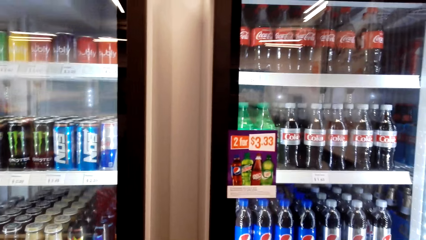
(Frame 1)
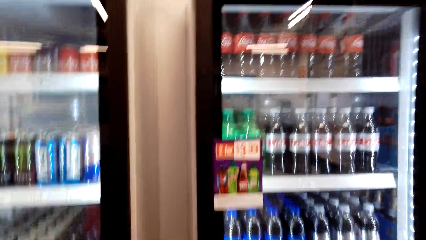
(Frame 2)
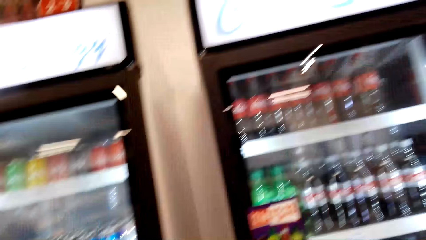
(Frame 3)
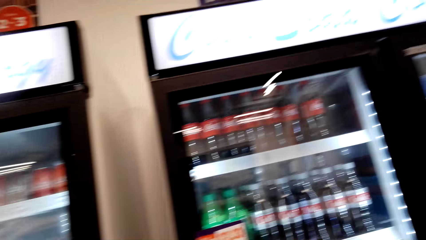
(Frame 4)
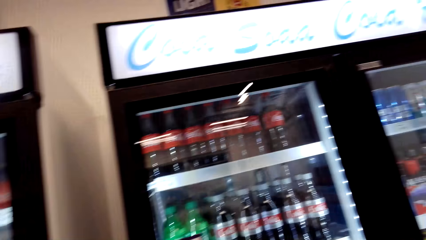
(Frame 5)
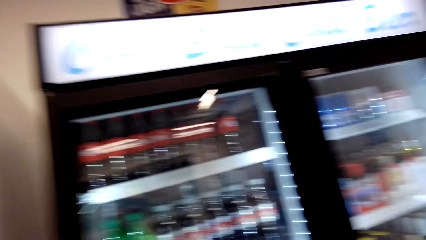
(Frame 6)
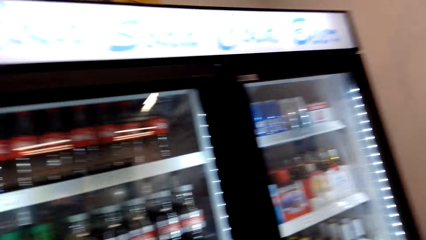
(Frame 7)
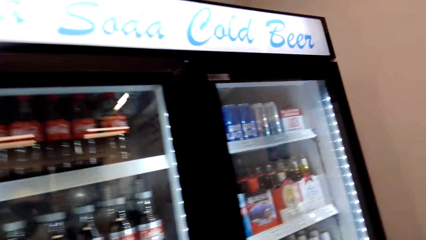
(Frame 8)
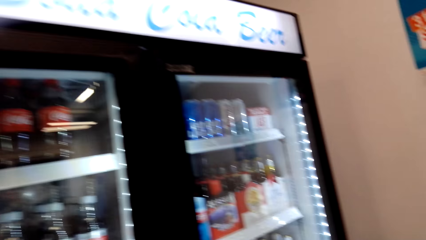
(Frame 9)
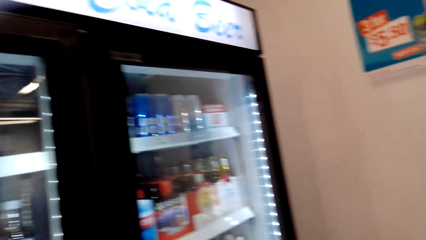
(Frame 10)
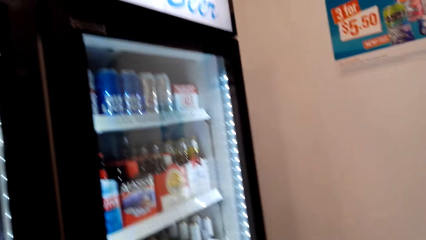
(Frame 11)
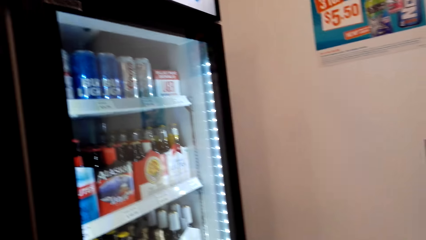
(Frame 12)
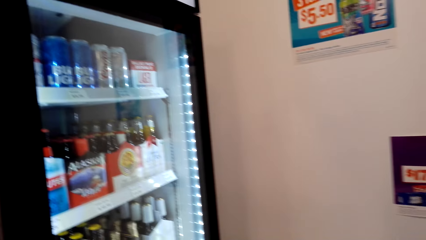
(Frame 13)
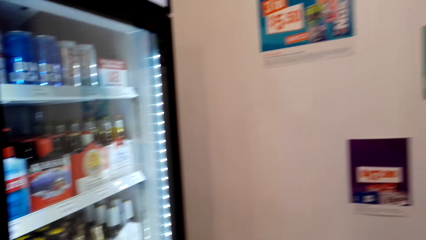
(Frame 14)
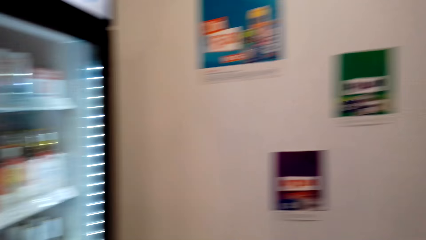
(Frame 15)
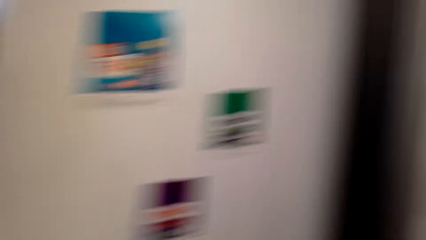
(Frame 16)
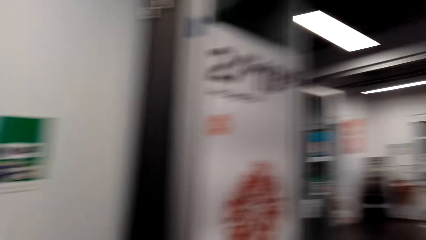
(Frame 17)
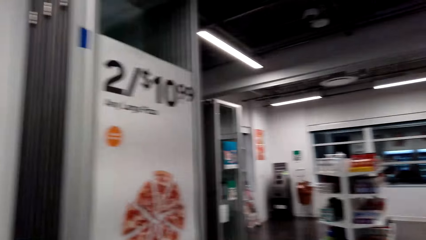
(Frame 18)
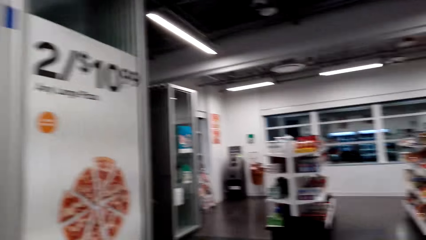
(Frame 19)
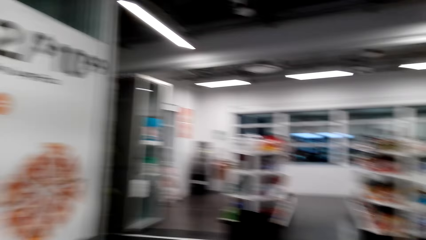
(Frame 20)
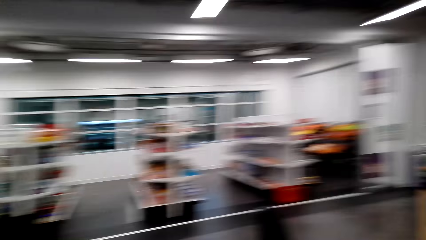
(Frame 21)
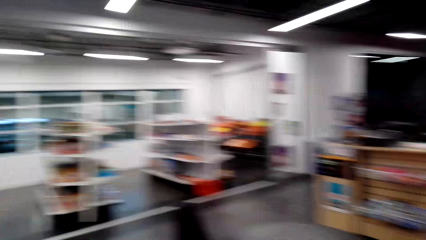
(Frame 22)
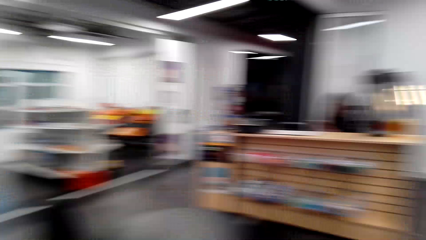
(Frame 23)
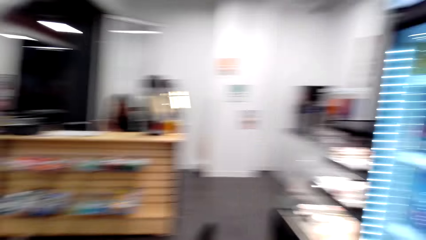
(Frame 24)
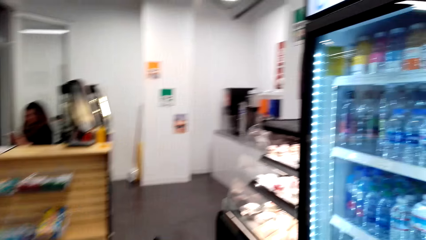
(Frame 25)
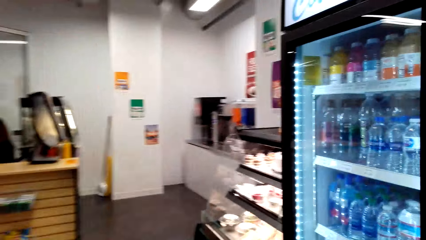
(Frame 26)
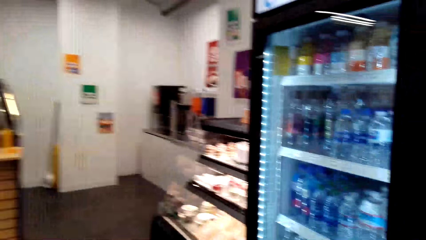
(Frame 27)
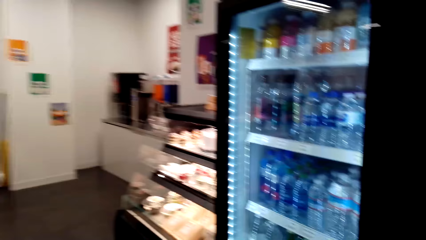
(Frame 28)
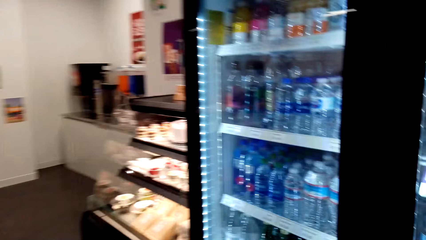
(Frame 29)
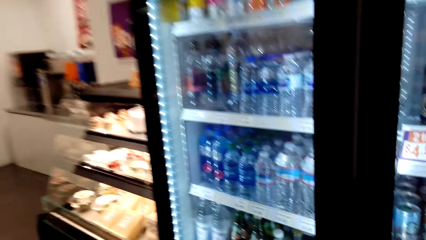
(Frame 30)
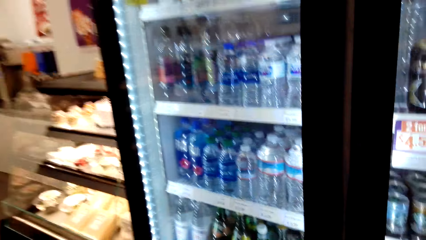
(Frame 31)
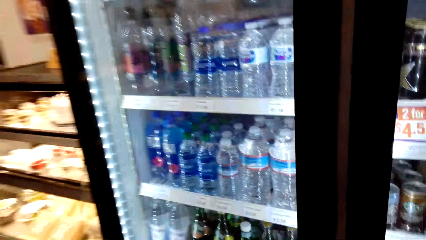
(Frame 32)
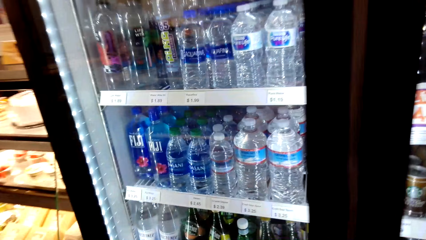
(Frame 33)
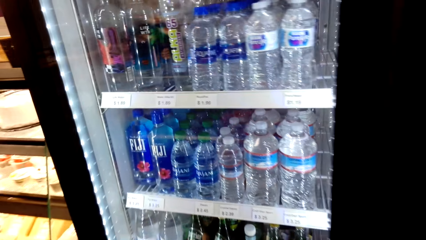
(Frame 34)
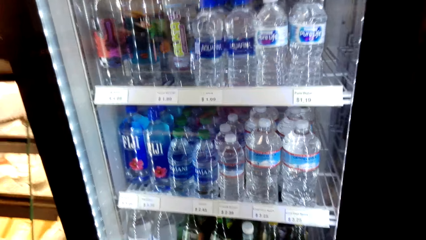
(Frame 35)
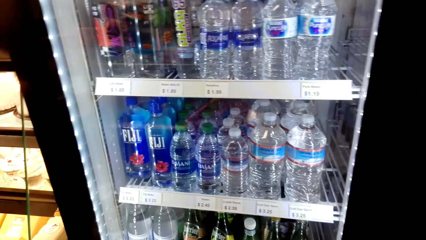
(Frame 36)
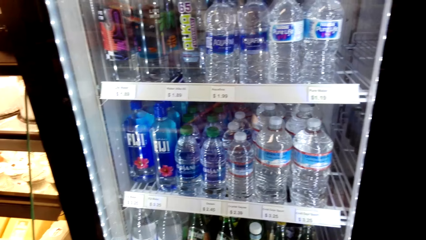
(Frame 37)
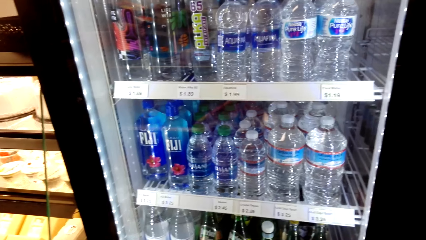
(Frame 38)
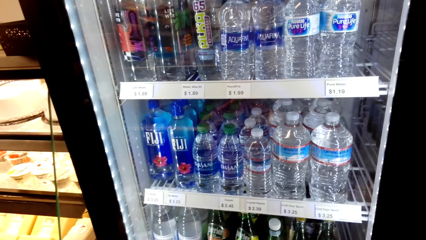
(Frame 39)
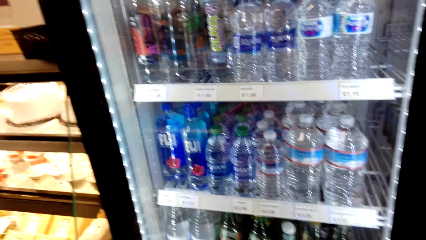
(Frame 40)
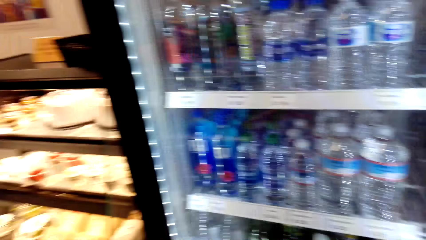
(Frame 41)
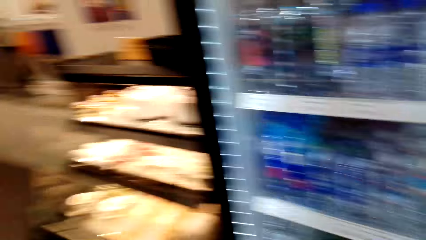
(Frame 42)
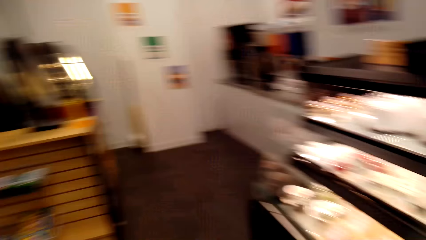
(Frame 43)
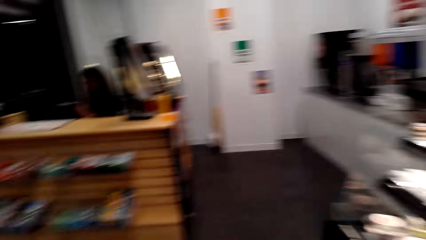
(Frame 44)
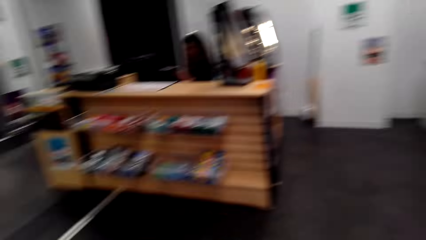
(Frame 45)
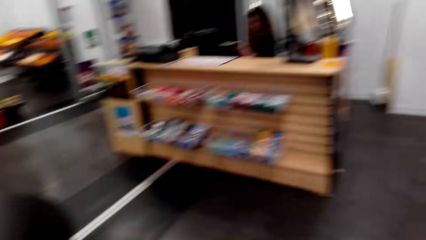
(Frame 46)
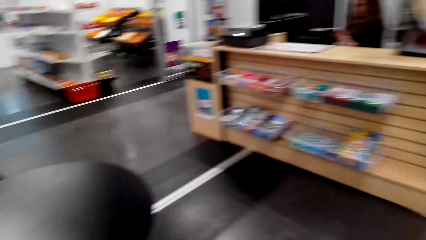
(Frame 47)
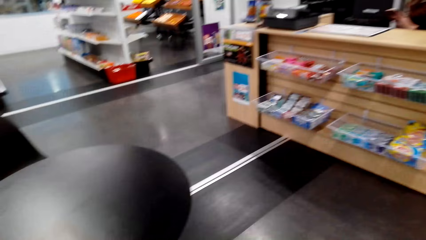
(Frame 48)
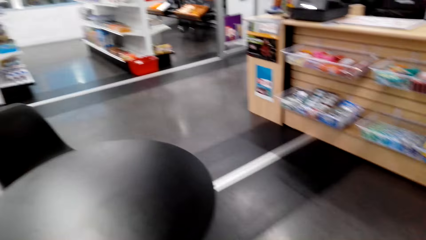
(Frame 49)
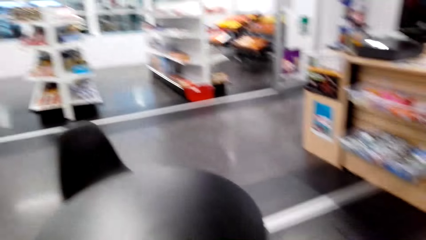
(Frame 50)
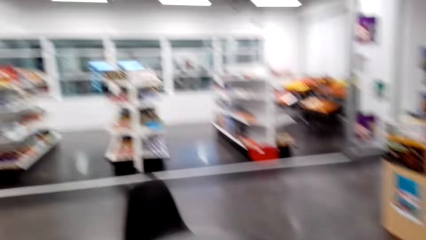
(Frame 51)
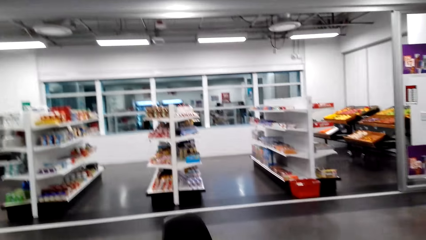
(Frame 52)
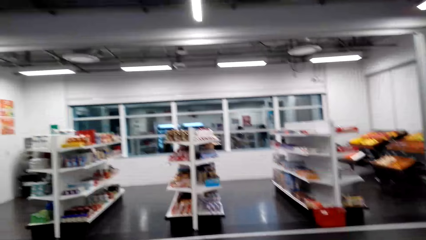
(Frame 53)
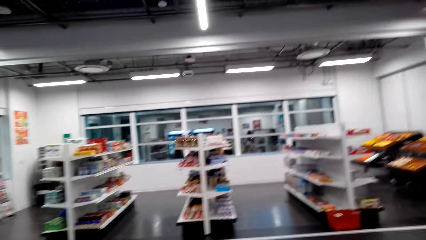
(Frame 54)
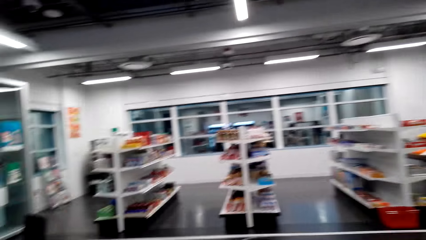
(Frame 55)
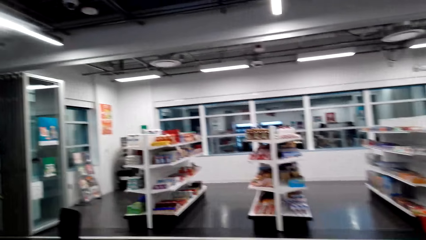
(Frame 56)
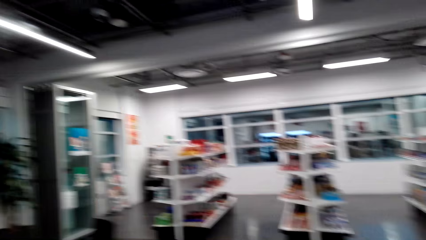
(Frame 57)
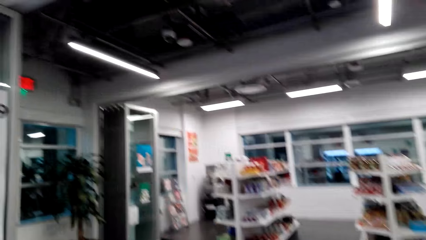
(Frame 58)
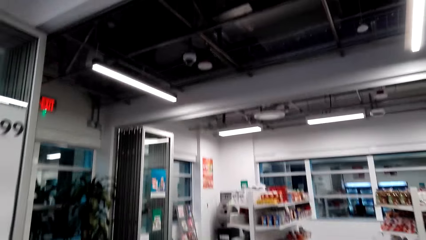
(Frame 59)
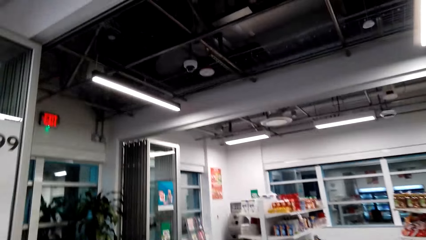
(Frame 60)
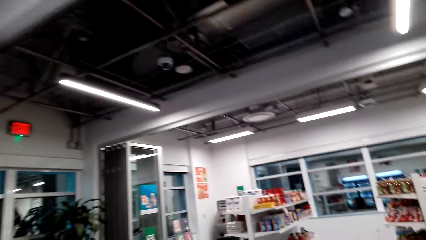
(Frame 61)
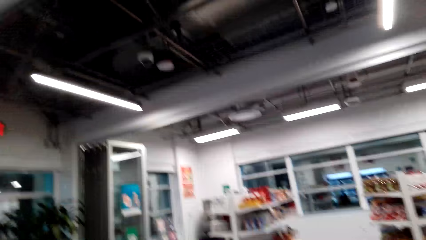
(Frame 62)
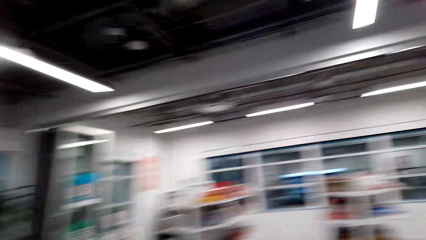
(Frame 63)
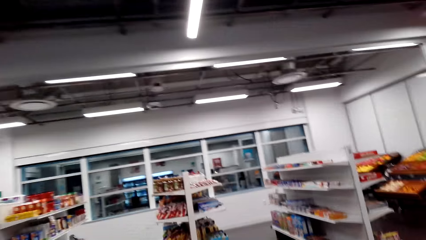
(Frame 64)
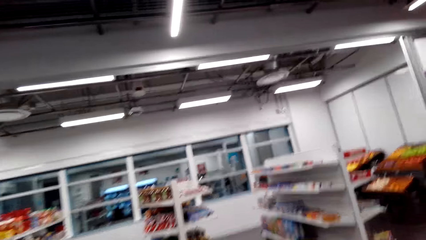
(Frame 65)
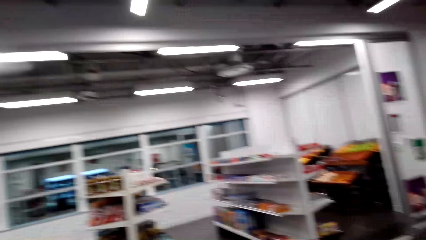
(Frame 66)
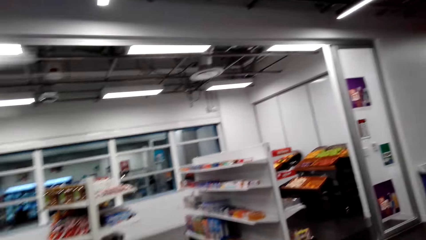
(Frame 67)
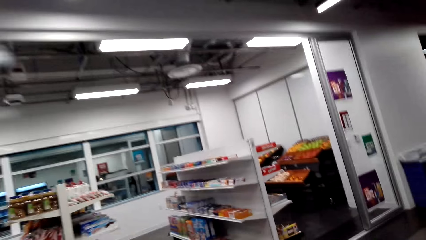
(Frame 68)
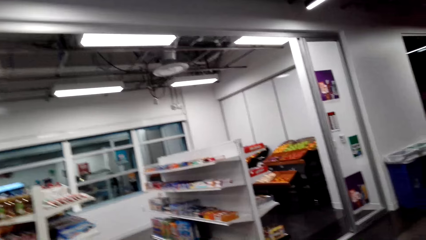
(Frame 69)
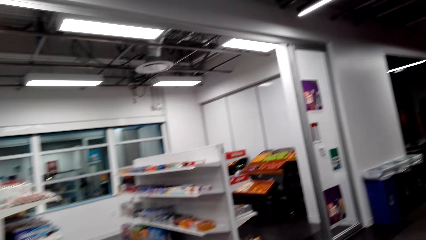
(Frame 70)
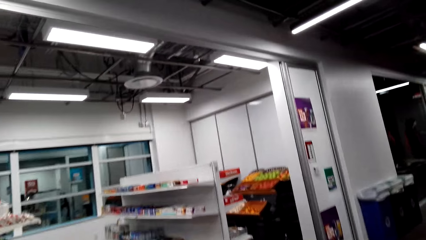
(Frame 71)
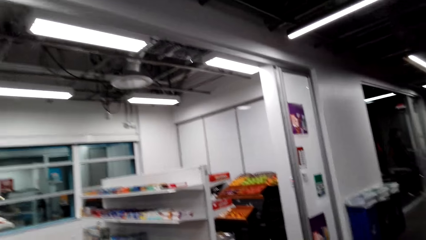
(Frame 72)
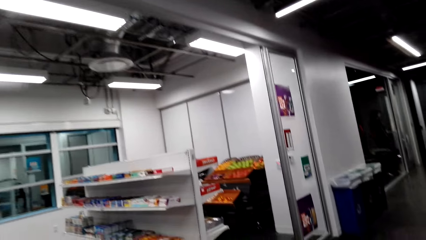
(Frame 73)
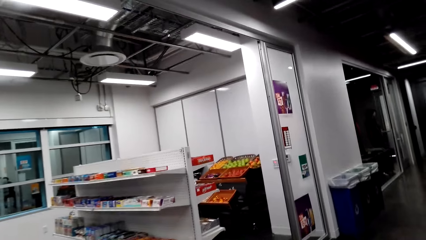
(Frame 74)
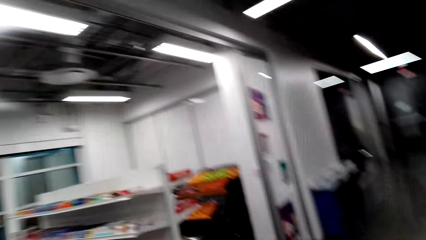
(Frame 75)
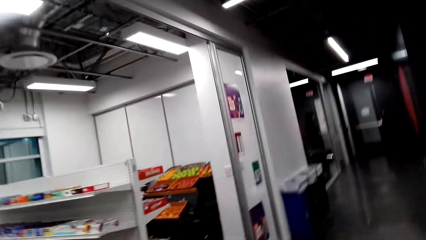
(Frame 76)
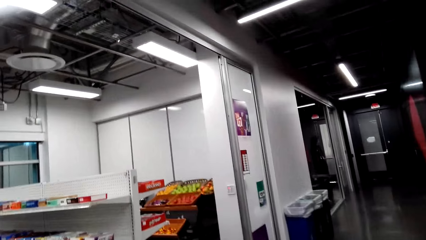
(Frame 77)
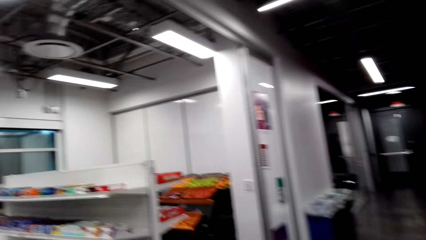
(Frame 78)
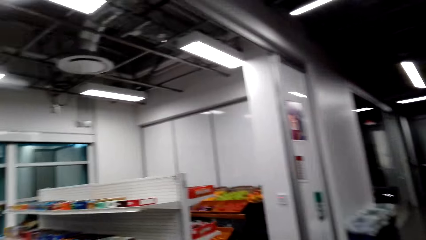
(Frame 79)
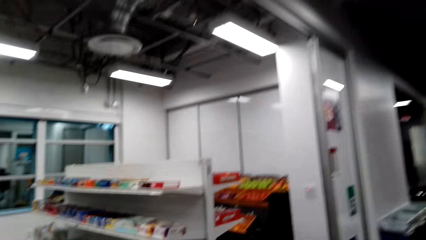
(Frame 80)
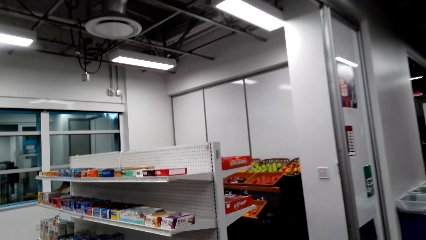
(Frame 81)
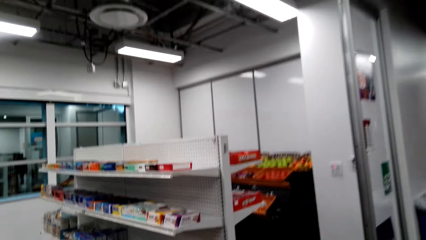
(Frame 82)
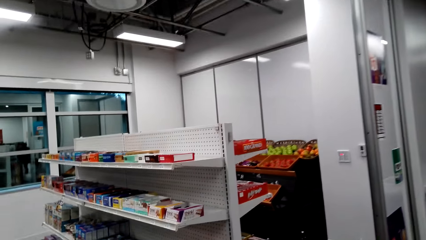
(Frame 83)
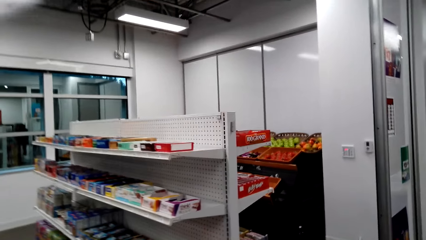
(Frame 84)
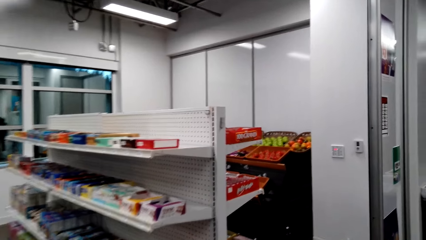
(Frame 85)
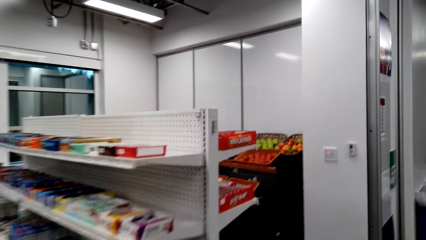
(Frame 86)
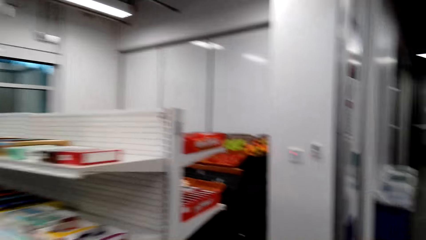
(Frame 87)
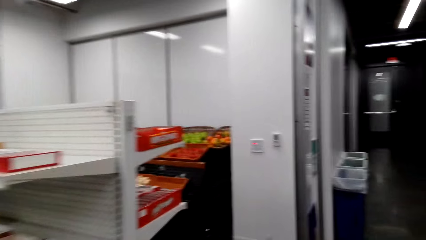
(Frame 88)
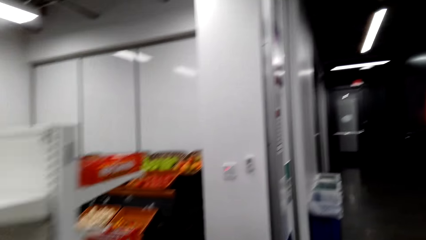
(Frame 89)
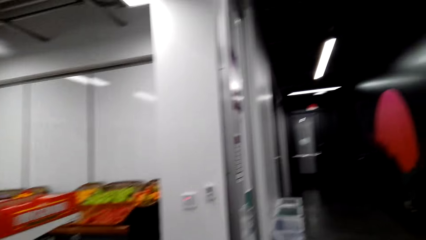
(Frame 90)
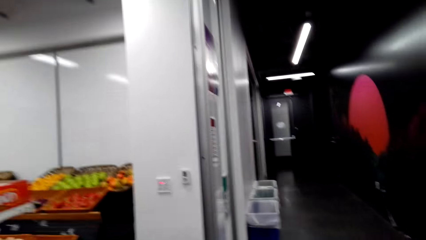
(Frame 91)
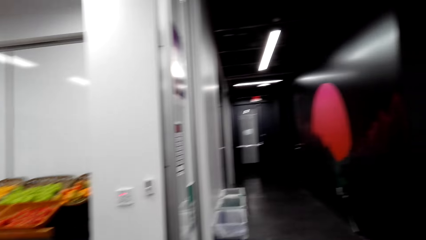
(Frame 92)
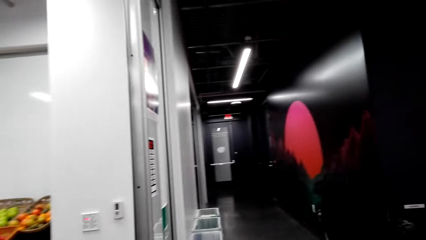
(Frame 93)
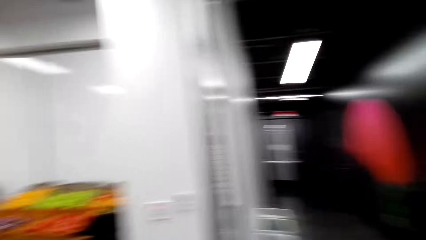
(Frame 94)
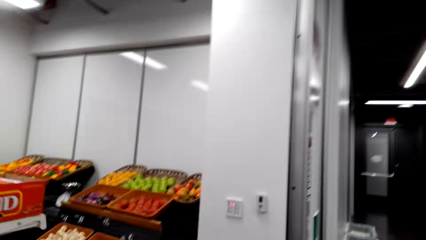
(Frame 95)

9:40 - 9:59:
The camera wearer moves from the fridge. They laugh. They talk to a person. They walk to the shelves.
